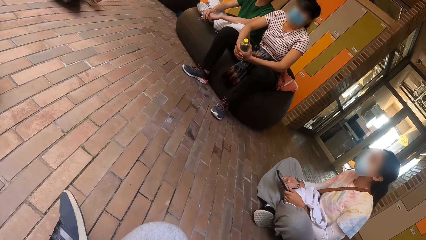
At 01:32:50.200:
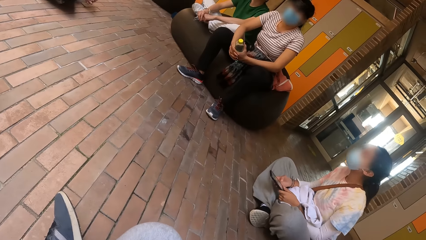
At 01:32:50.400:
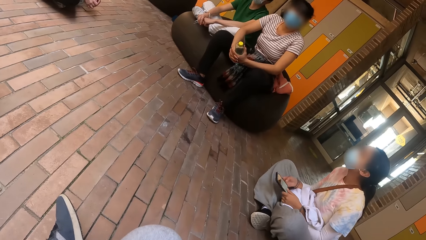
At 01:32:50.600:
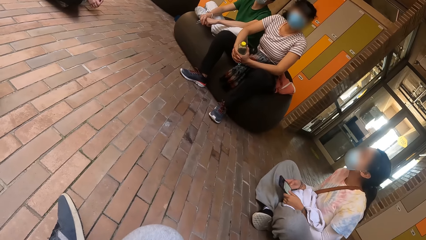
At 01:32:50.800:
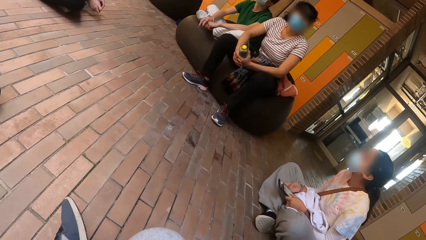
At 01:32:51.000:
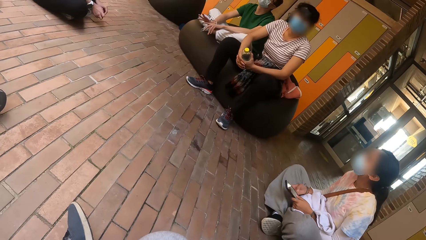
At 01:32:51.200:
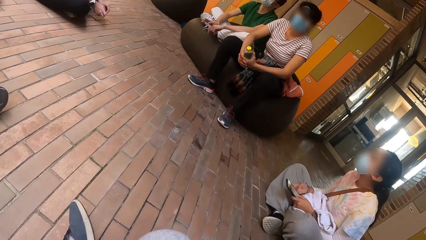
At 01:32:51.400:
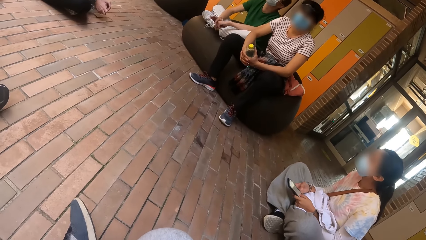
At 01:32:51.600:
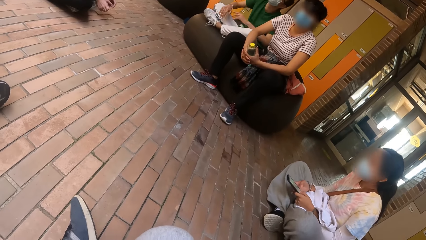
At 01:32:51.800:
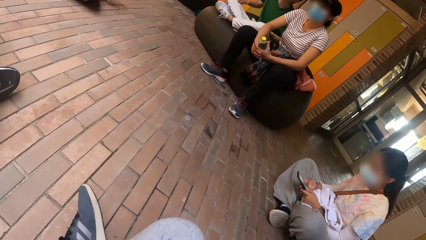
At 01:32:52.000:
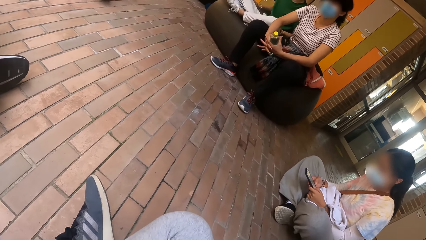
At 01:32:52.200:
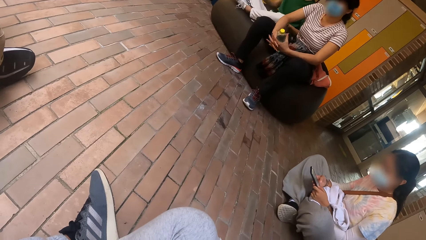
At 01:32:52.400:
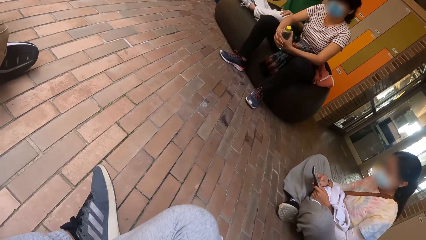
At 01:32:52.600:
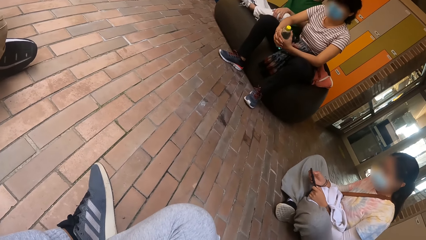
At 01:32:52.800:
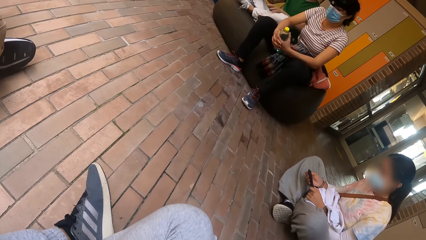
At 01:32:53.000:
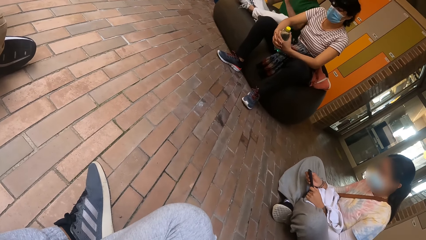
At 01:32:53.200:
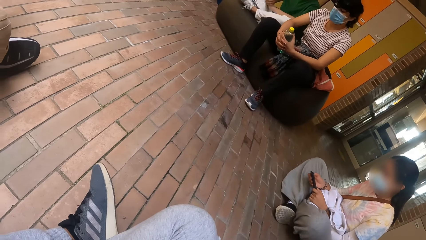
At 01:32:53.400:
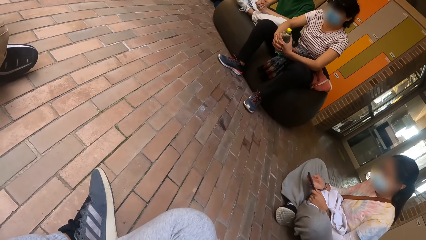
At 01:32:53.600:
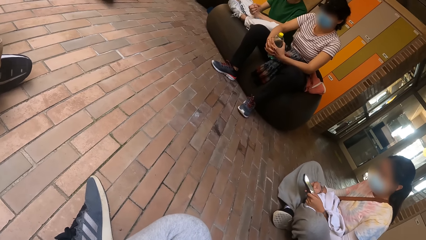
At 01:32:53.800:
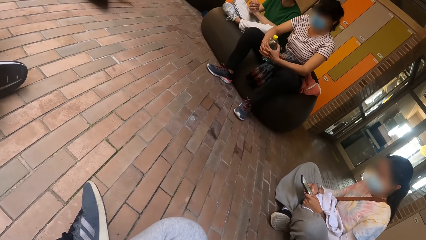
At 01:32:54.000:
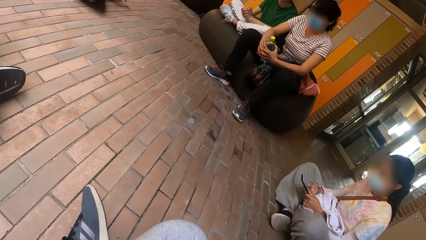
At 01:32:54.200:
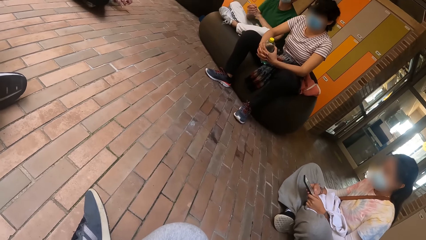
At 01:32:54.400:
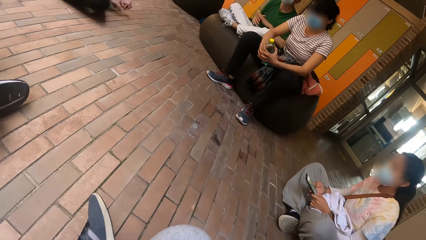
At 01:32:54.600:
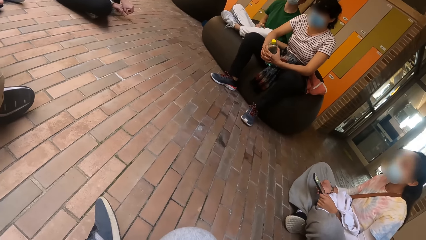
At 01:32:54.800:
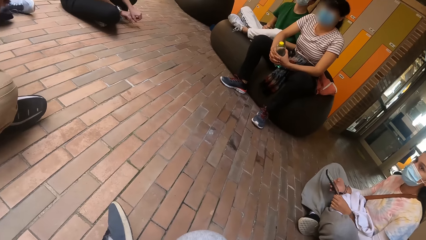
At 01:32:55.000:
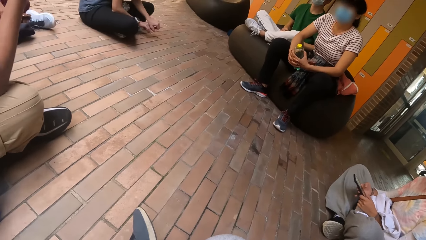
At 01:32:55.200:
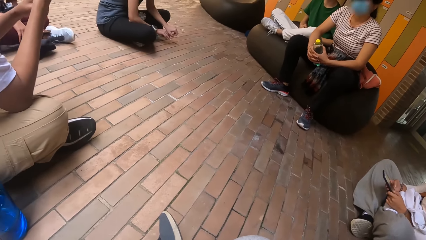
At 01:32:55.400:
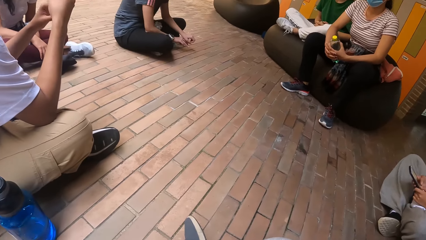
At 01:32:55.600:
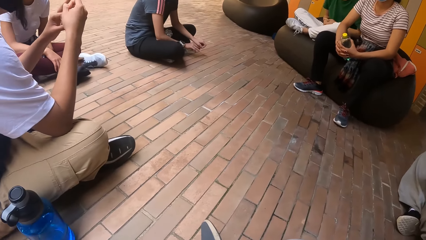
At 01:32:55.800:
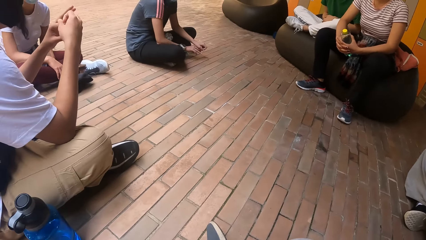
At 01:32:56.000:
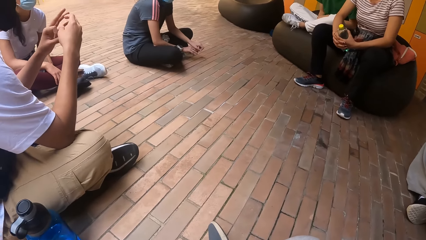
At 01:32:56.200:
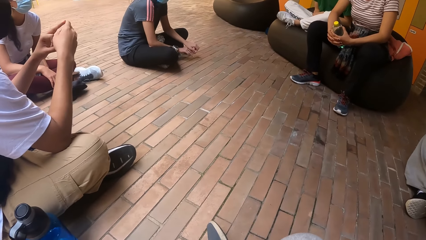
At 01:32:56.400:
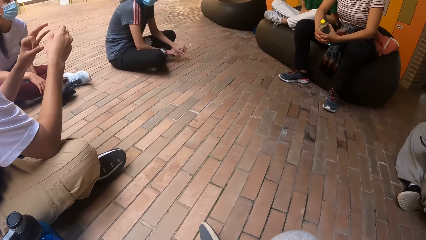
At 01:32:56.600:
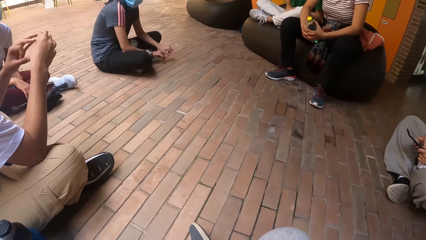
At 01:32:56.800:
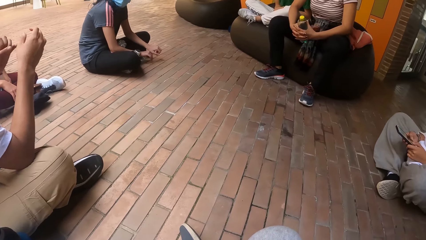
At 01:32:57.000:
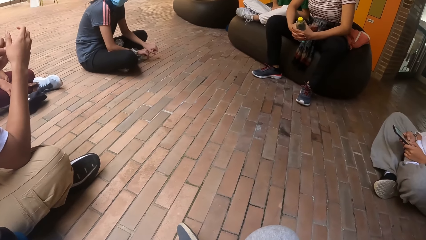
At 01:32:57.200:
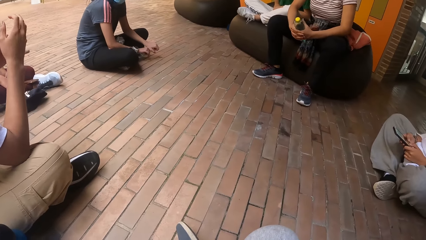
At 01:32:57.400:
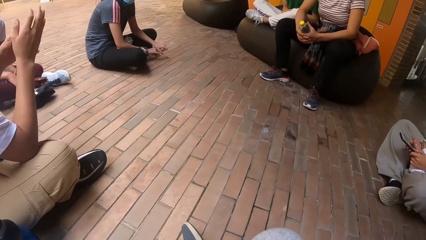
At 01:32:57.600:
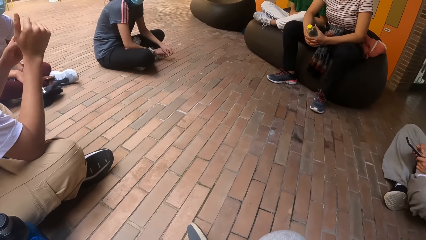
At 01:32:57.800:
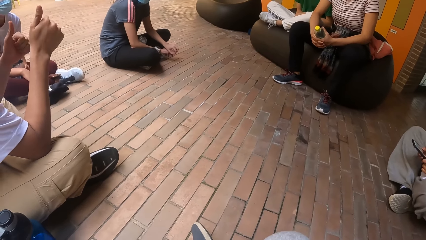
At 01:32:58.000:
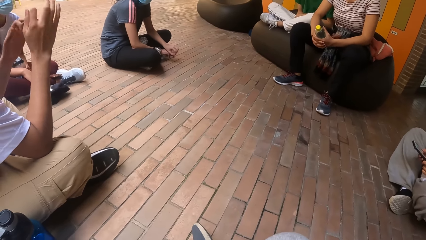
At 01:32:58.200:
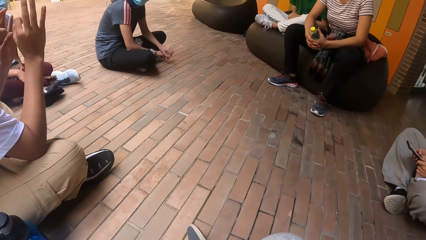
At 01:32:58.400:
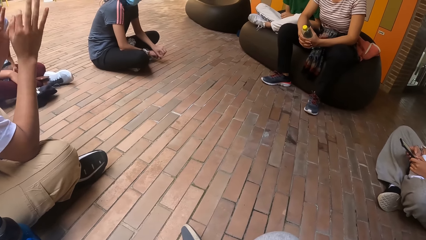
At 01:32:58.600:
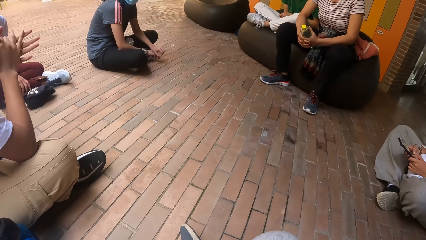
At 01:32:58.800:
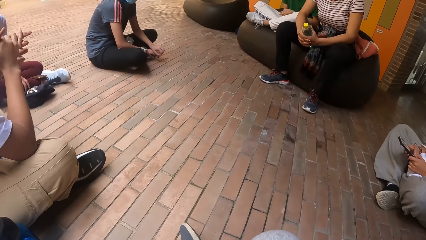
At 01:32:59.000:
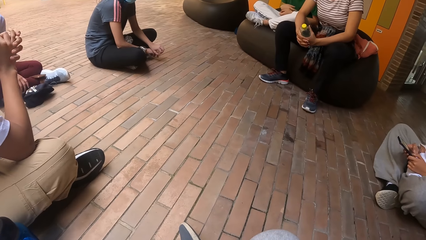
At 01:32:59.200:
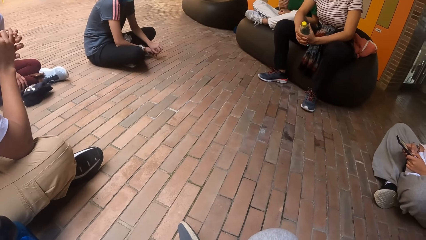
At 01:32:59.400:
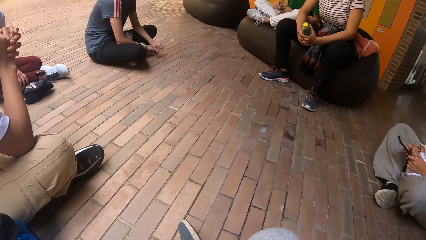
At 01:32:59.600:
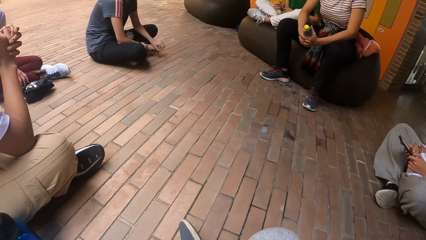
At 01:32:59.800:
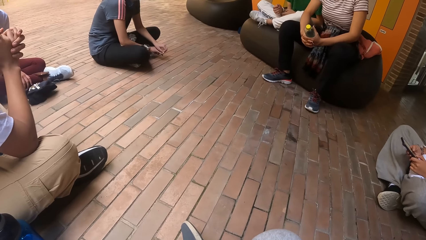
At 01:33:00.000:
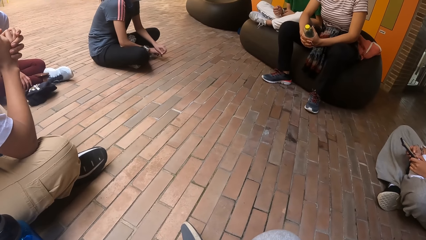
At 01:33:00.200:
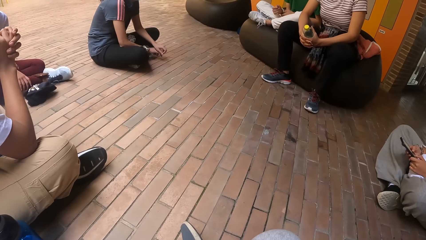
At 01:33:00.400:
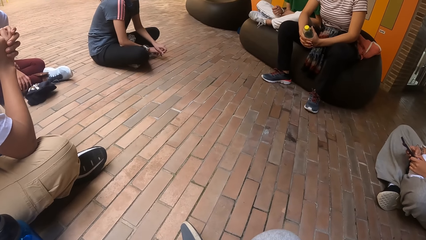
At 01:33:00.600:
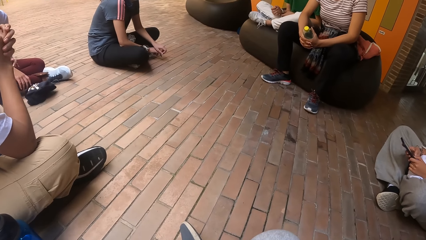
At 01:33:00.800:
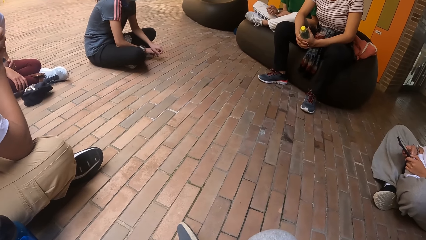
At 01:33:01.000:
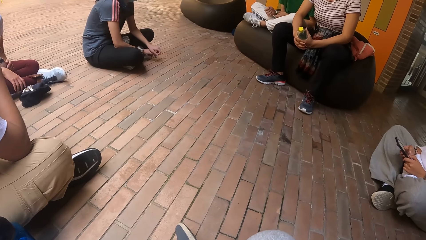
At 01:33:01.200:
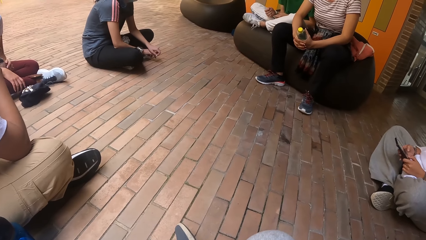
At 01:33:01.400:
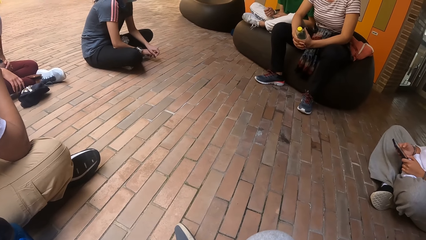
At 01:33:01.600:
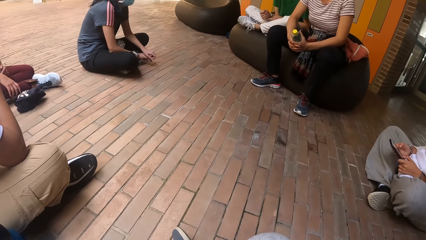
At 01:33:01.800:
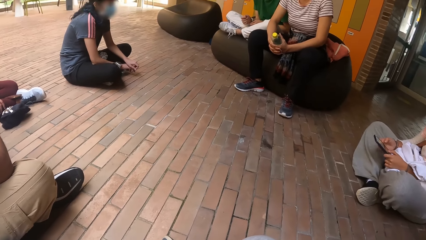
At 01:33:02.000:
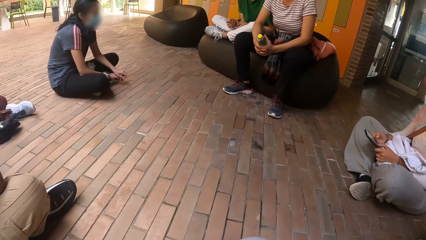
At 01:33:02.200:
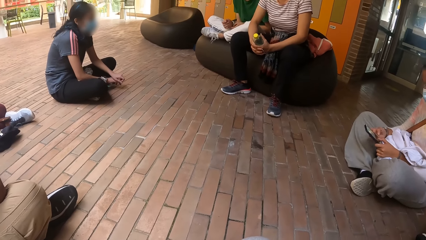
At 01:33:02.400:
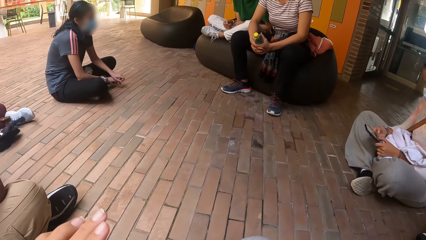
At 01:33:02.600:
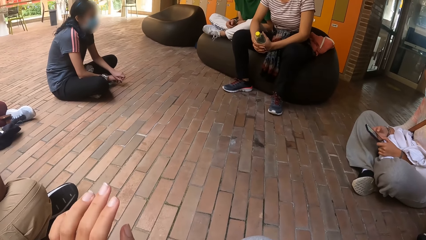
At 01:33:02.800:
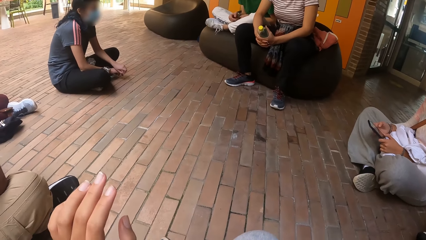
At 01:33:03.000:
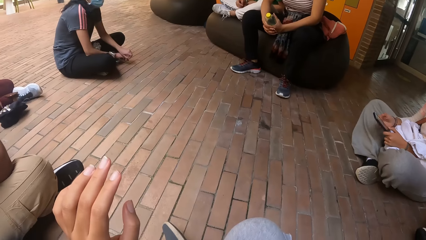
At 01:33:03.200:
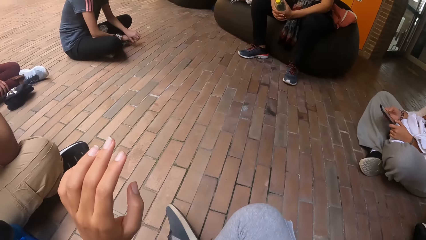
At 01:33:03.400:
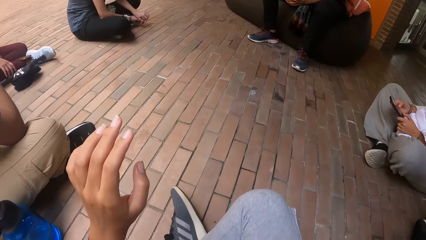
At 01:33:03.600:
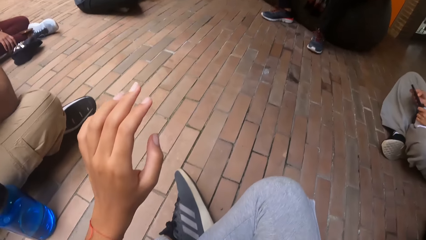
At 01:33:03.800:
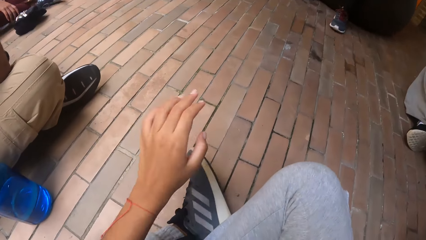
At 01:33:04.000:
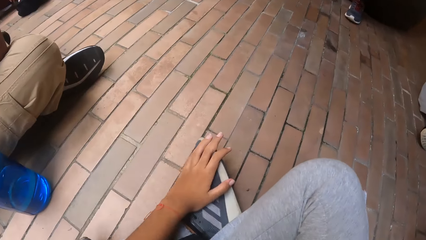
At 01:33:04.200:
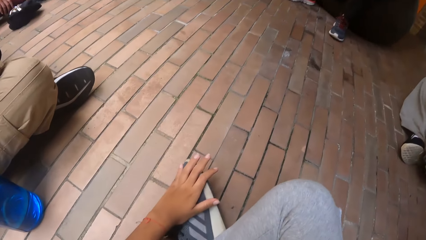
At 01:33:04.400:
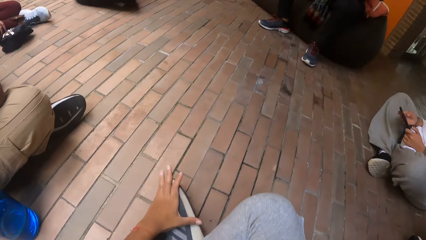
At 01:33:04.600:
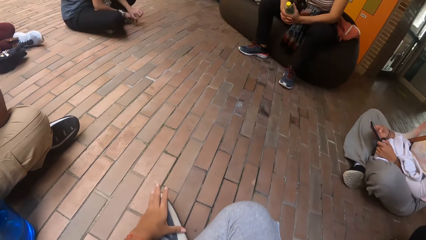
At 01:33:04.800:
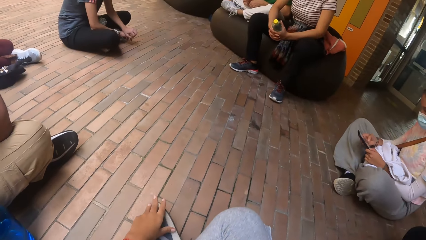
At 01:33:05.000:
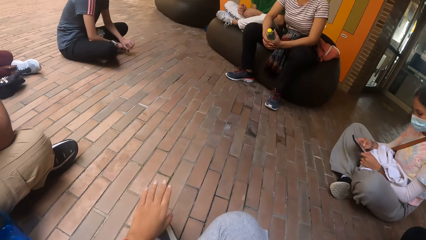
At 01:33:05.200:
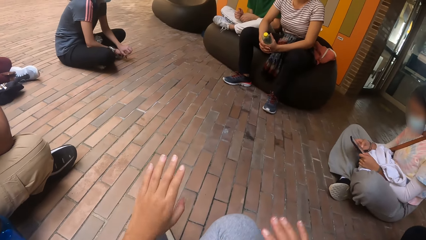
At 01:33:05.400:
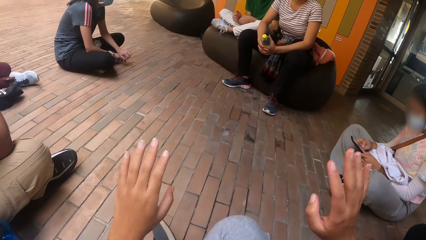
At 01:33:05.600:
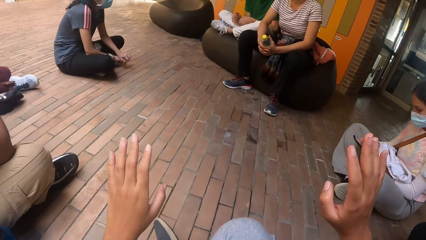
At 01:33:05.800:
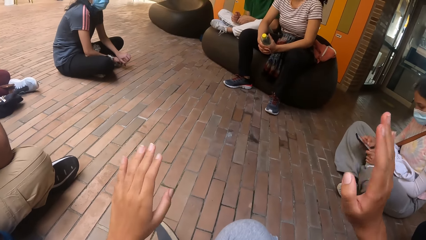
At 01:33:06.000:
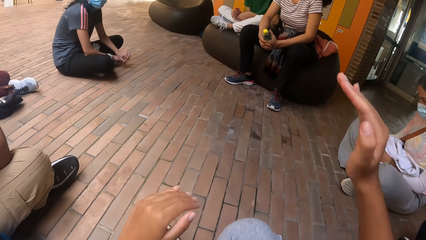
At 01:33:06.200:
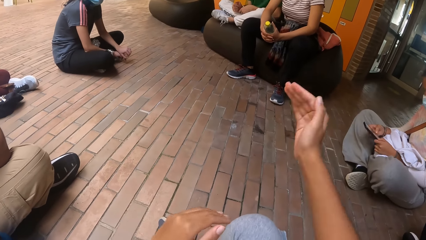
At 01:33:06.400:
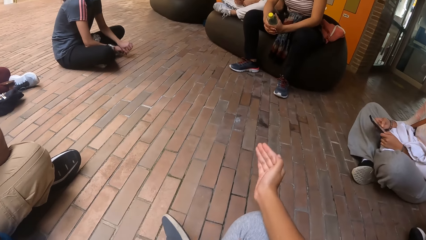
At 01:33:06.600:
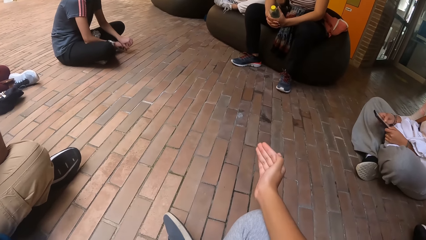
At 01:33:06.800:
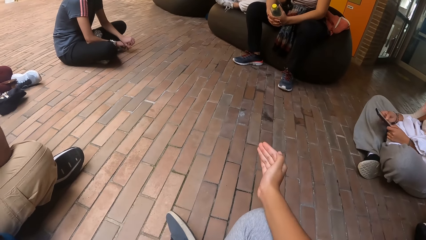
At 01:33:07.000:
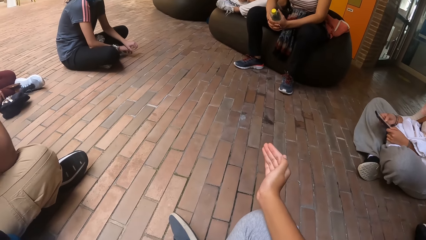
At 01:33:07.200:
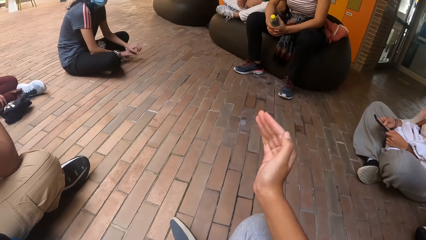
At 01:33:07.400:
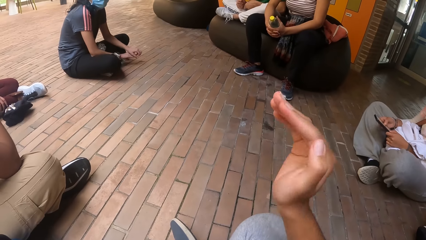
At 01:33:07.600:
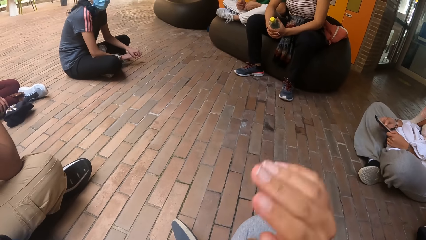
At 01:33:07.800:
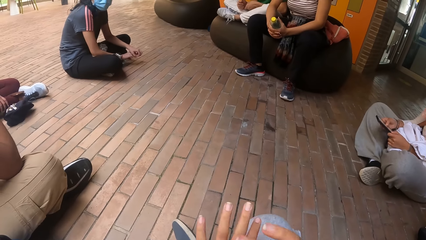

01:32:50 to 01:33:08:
A woman operates the phone with two hands. The camera wearer raises a hand. She touches her shoe with her left hand. She lowers a hand. She interacts with a man and another woman. She raises hands.
